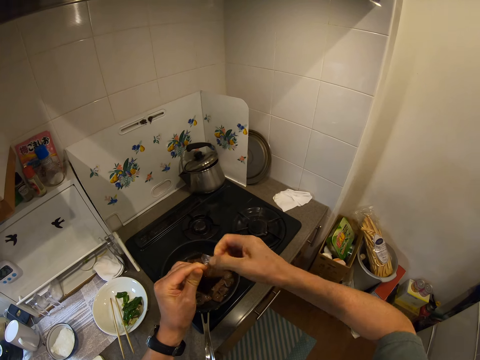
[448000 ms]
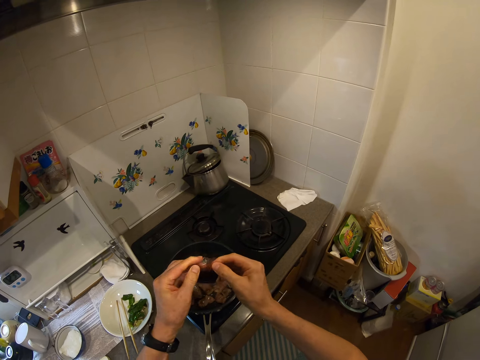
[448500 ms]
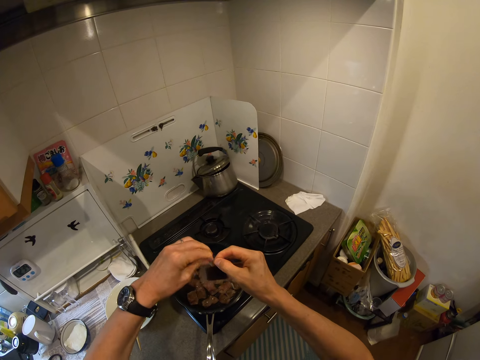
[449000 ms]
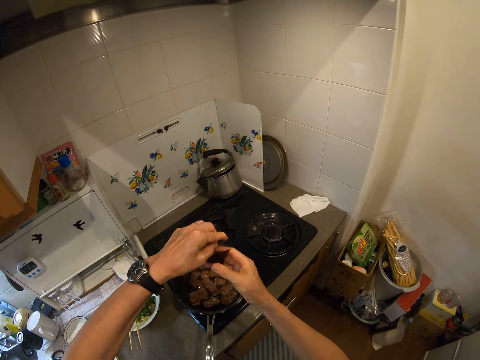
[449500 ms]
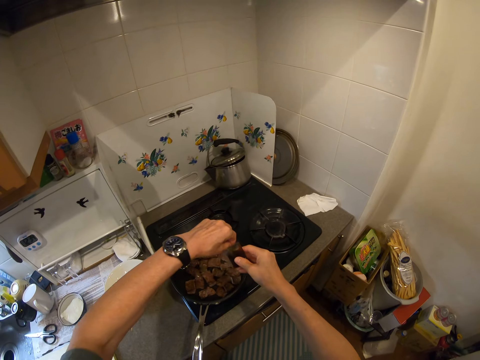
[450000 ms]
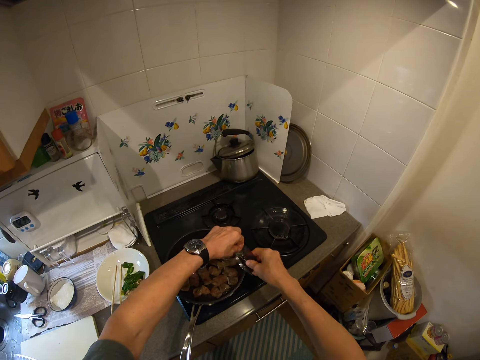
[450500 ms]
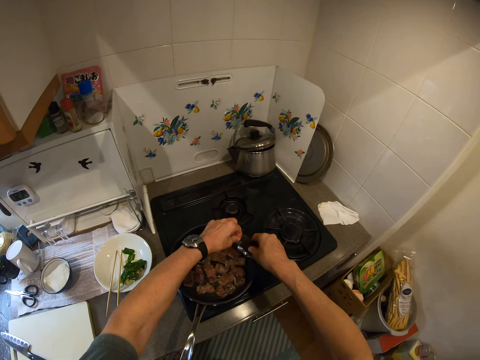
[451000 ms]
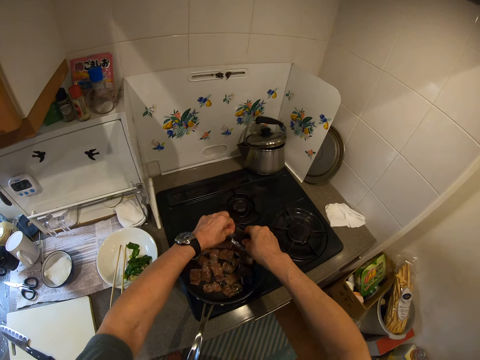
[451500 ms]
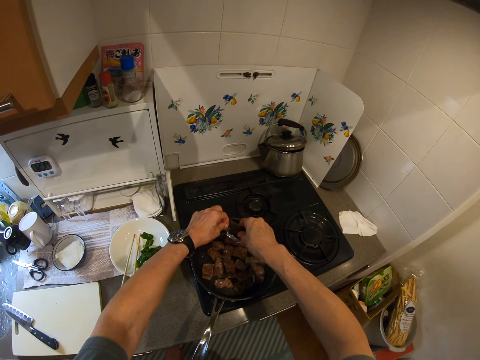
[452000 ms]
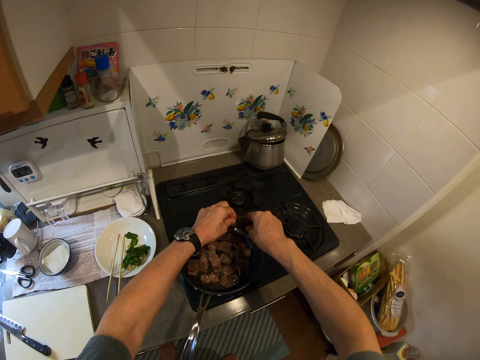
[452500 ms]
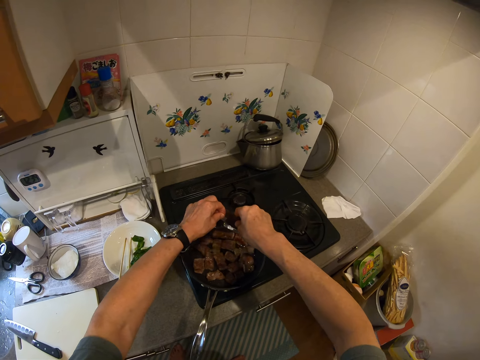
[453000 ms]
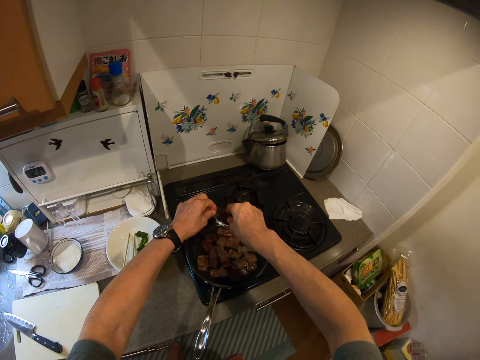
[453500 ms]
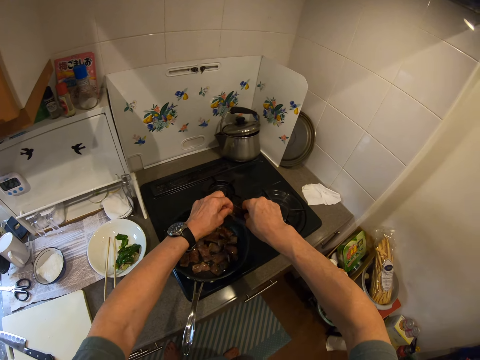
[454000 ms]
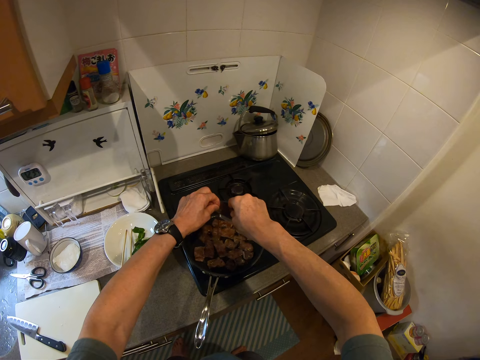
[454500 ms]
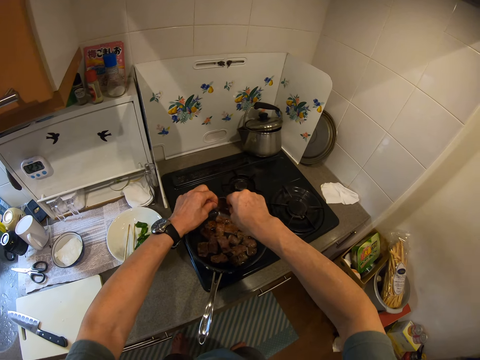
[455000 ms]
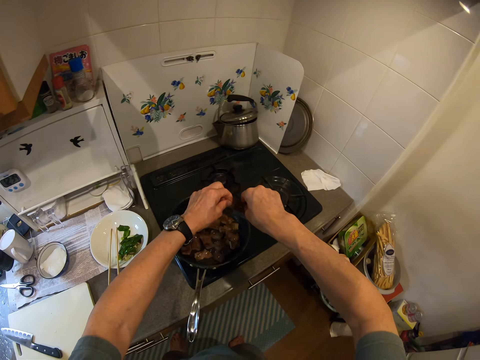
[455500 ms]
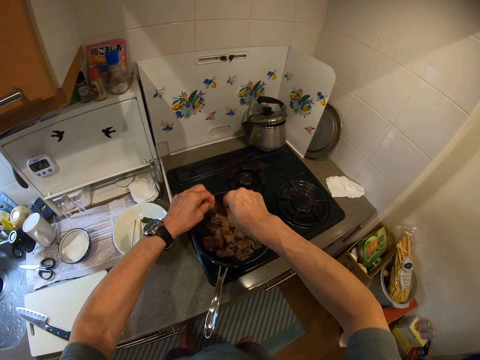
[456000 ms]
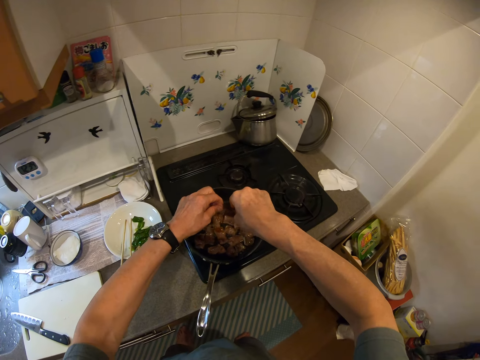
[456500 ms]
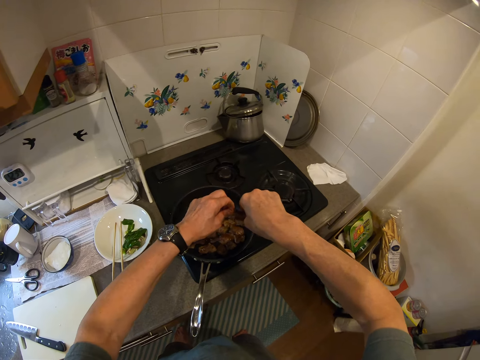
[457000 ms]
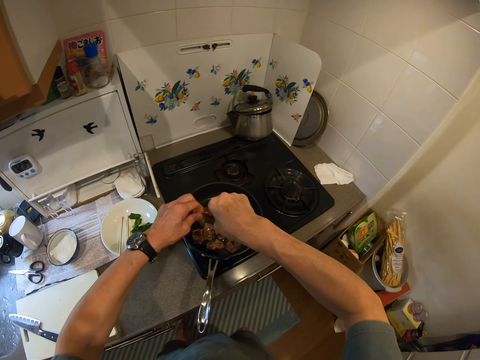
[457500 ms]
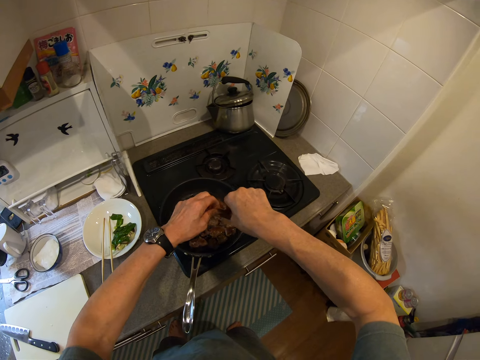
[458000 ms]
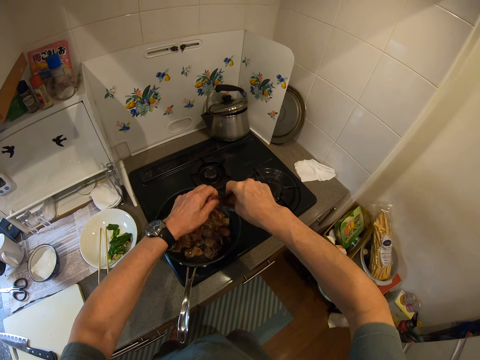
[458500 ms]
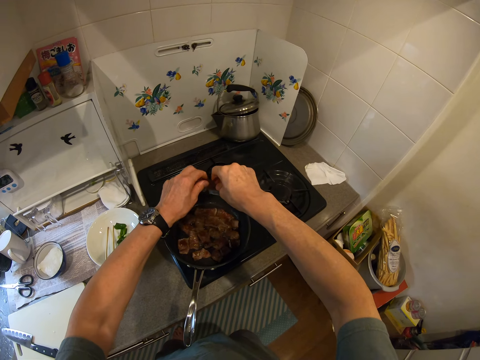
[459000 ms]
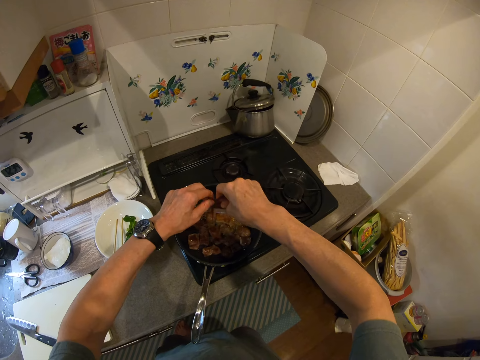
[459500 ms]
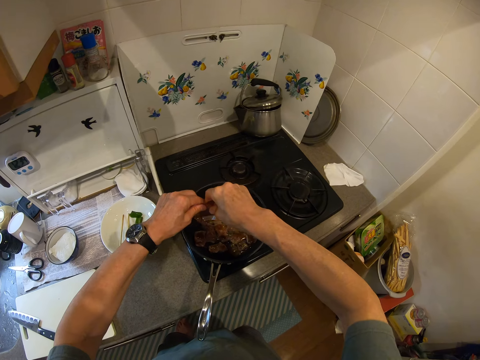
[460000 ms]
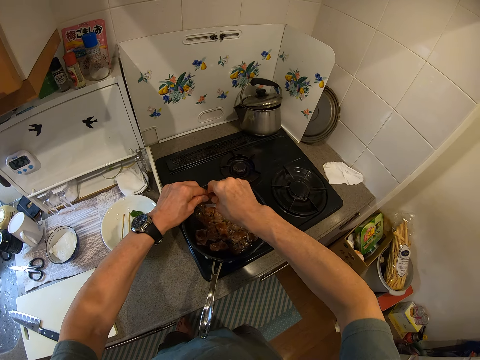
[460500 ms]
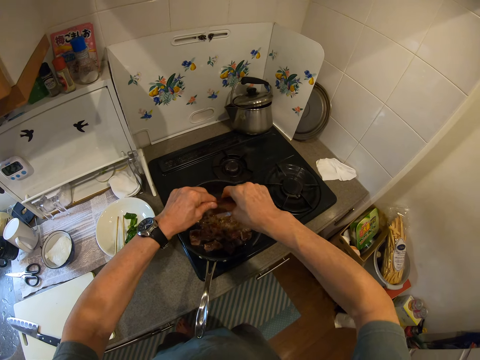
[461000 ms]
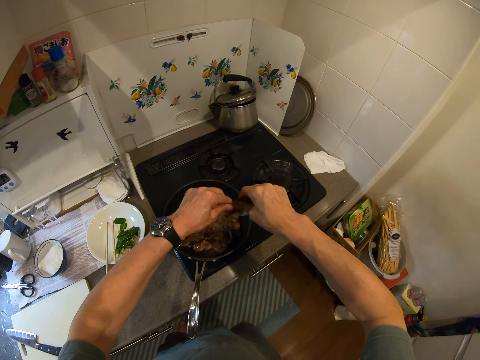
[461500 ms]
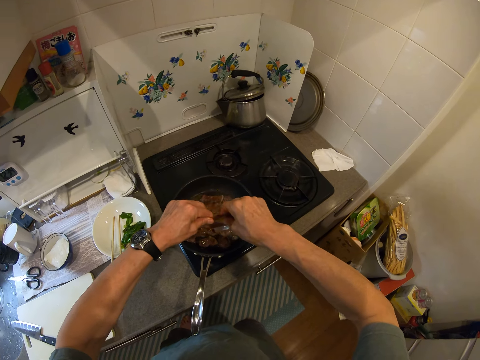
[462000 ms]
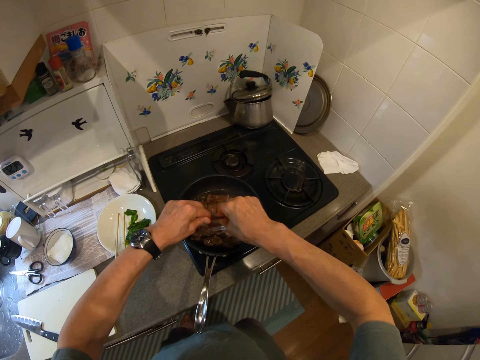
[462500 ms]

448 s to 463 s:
The camera wearer moves the packet towards the cooking pan. She pours the soy sauce in the cooking pan.

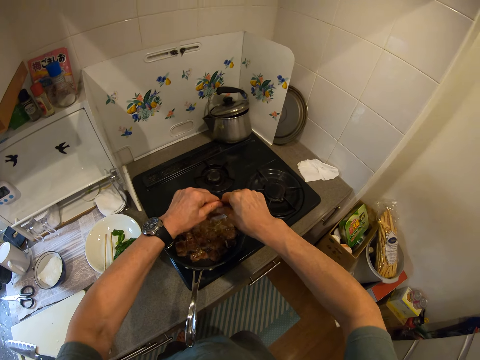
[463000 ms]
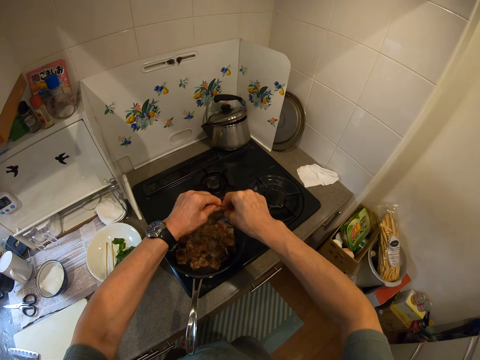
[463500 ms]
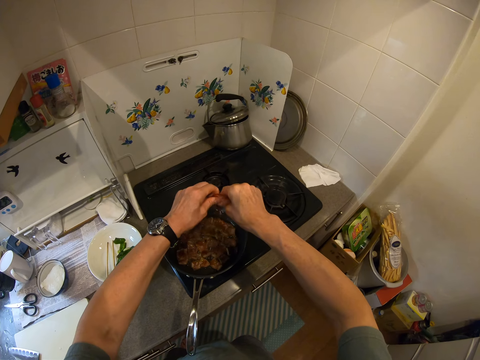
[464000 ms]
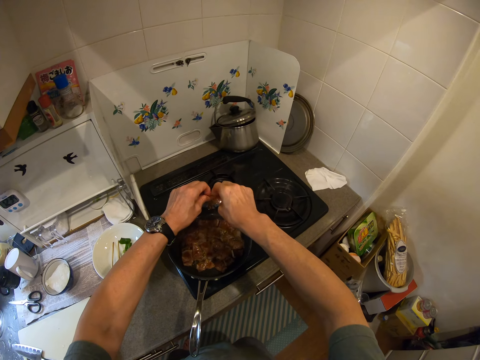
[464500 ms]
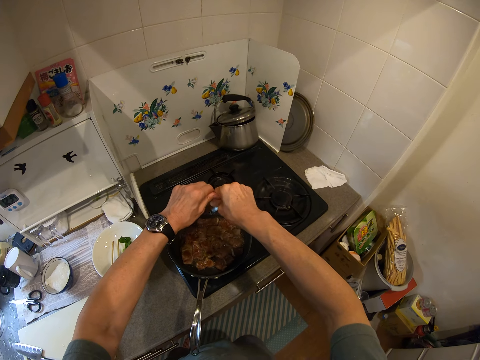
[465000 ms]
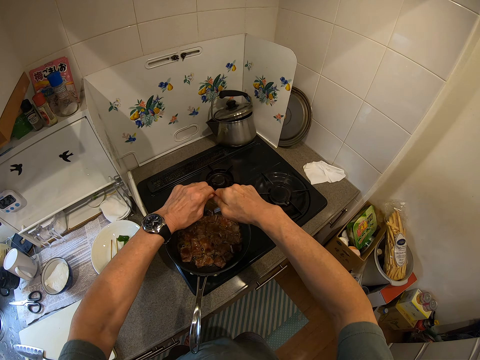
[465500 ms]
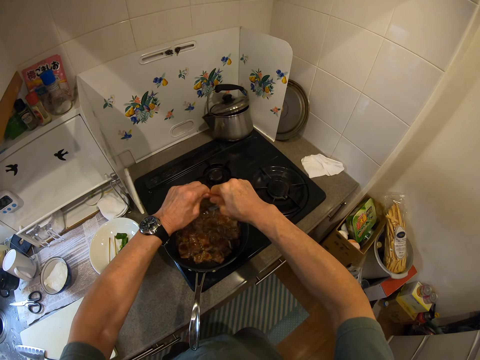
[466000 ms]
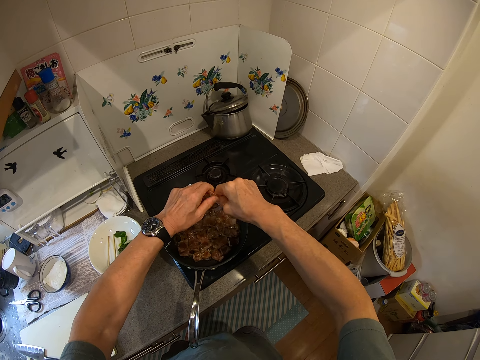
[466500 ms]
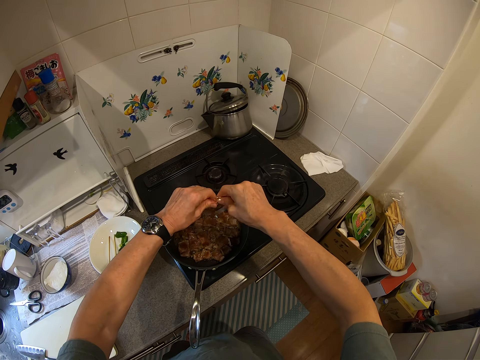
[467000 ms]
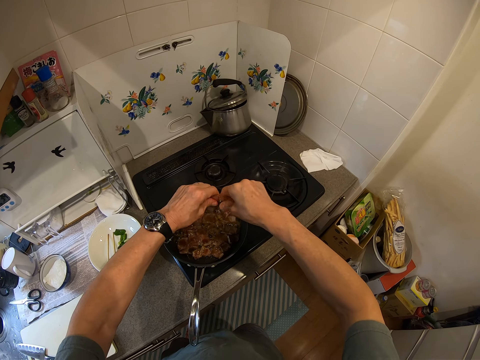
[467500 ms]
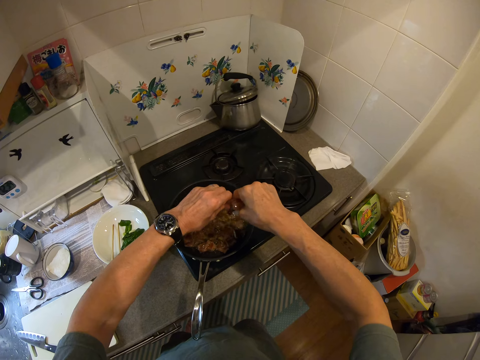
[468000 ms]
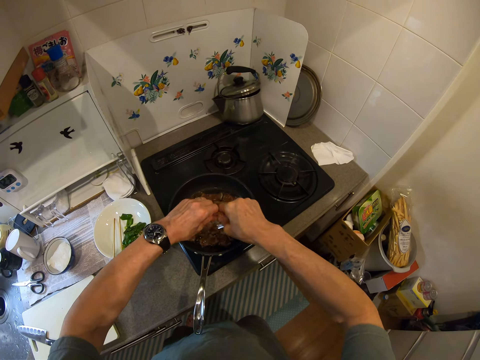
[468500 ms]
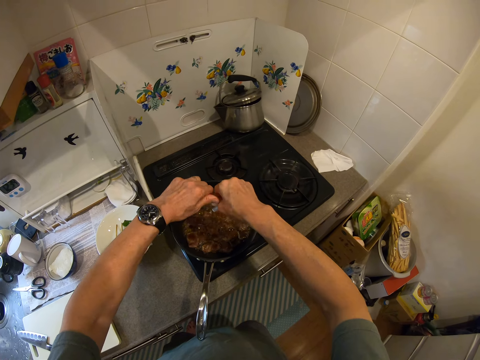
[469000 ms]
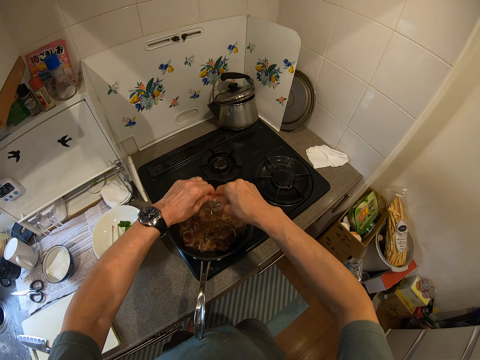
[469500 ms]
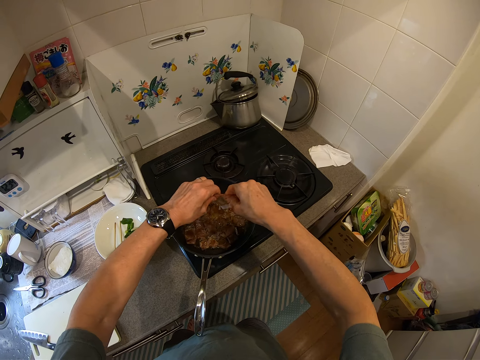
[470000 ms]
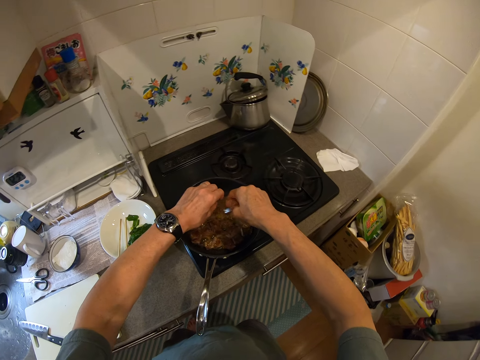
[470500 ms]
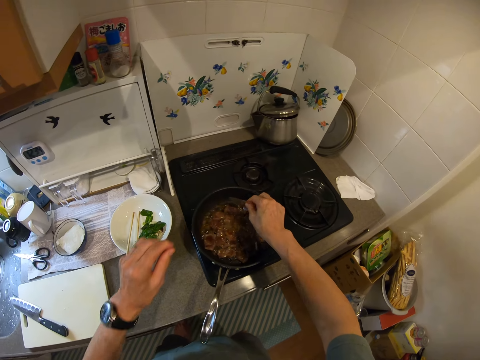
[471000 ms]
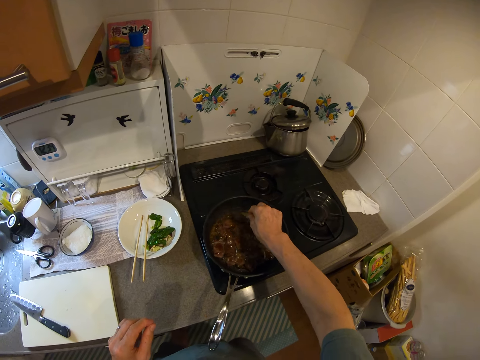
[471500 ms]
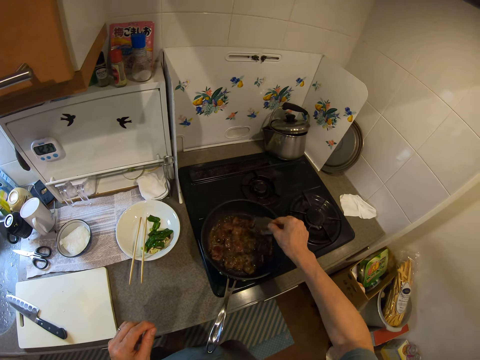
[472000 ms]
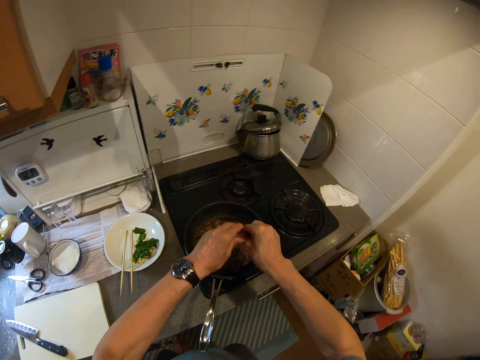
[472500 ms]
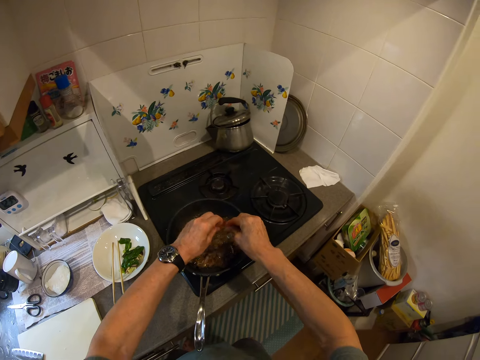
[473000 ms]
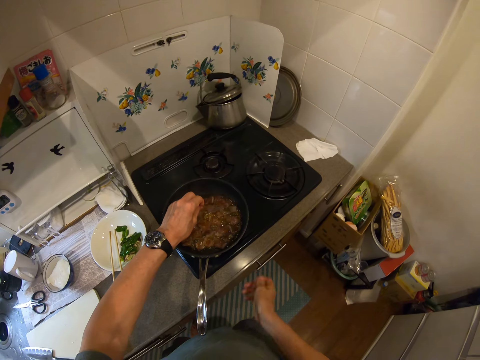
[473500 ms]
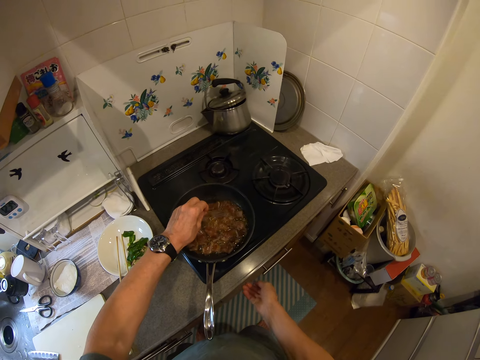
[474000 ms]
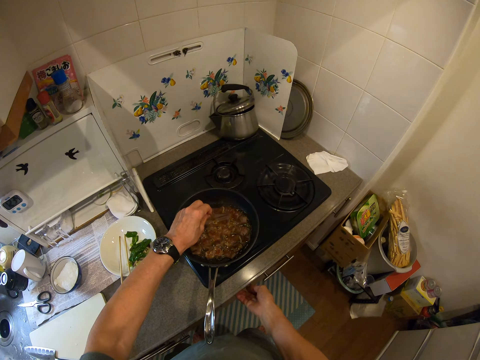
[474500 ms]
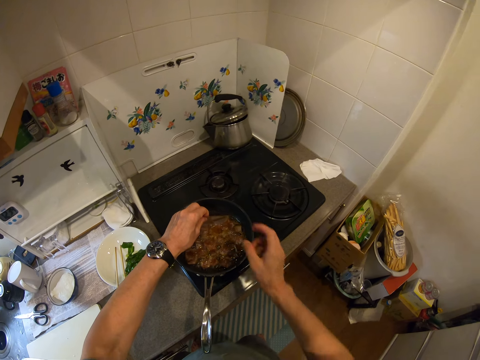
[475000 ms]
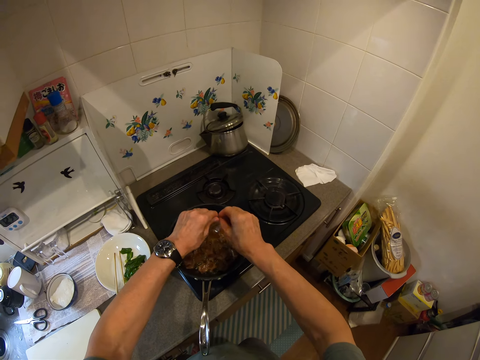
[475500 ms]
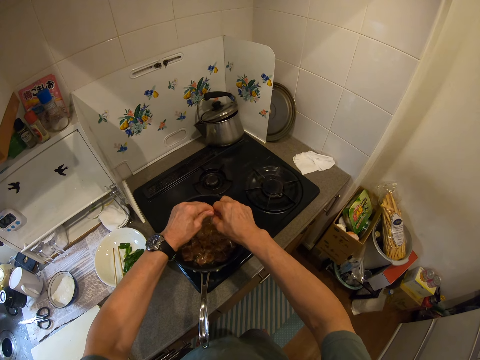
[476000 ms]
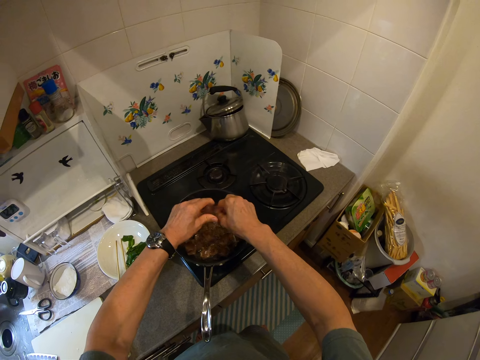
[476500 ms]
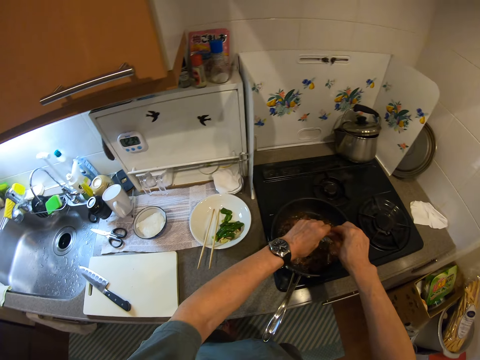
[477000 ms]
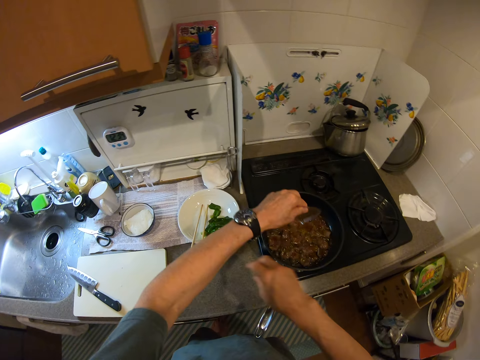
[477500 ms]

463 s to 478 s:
The camera wearer moves her hand towards her. She pours the soy sauce in the cooking pan. She moves her hand towards the cooking pan. She holds the packet with both her hands. She moves her hand towards her. She holds the drawer with her hand. She touches a button on the cooker. She moves her hand forwards. She holds the packet with both her hands. She pours the soy sauce in the cooking pan.
